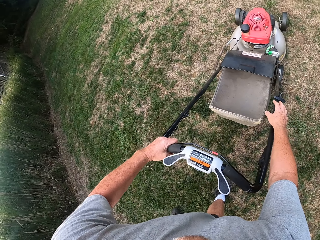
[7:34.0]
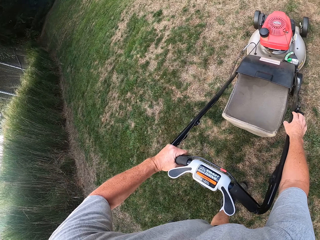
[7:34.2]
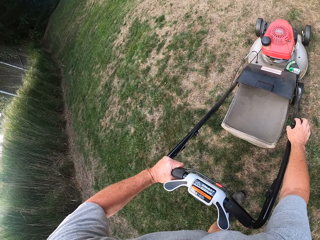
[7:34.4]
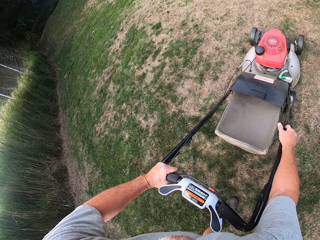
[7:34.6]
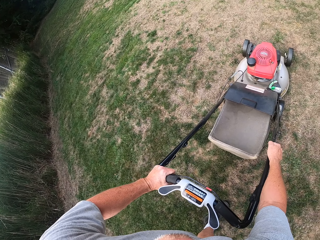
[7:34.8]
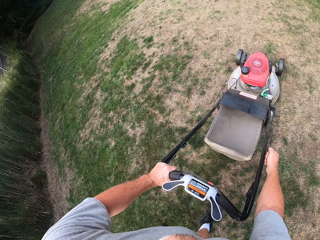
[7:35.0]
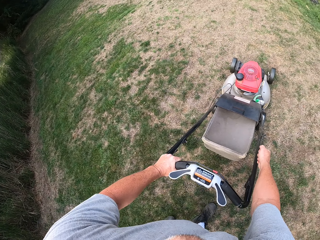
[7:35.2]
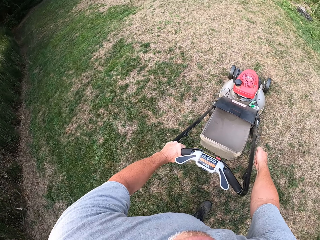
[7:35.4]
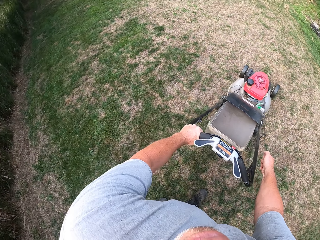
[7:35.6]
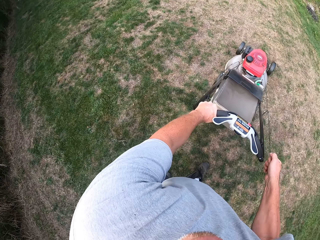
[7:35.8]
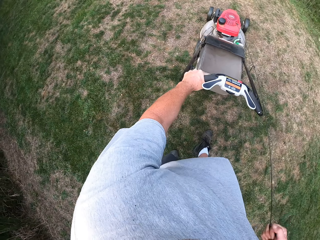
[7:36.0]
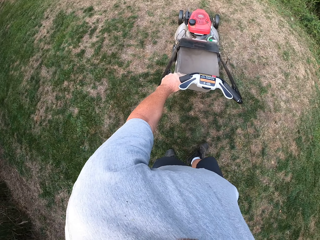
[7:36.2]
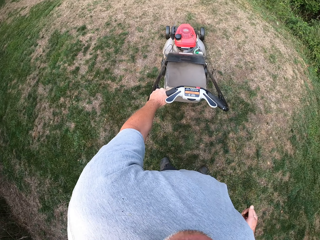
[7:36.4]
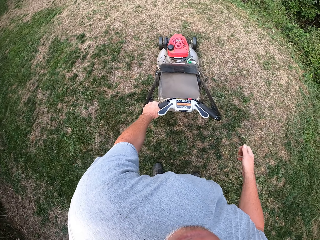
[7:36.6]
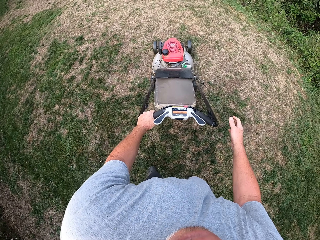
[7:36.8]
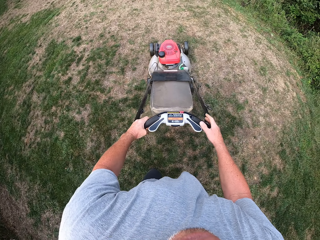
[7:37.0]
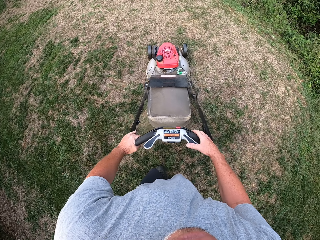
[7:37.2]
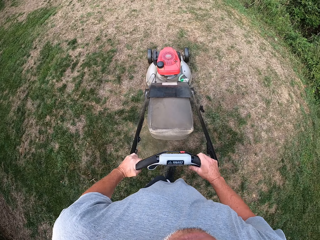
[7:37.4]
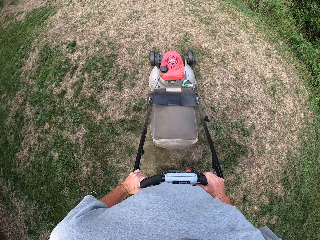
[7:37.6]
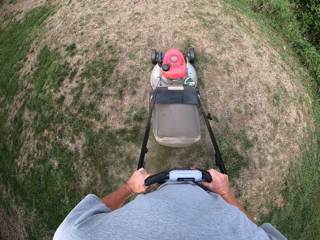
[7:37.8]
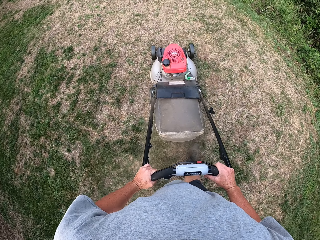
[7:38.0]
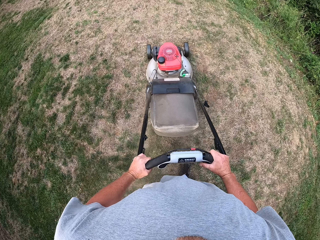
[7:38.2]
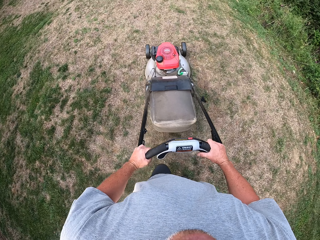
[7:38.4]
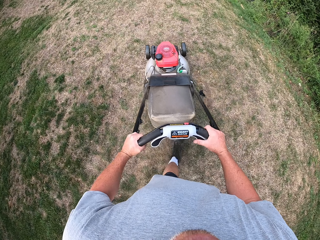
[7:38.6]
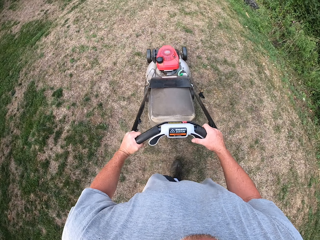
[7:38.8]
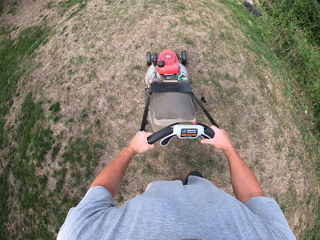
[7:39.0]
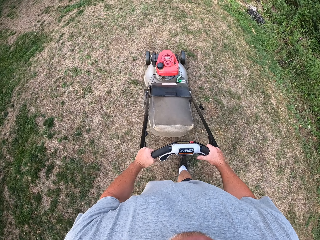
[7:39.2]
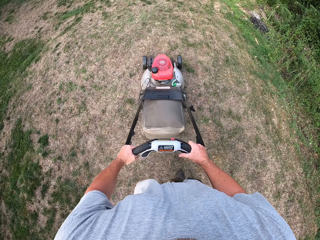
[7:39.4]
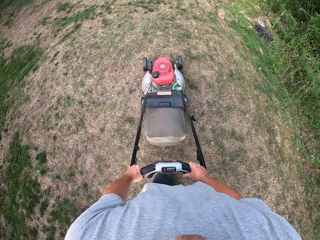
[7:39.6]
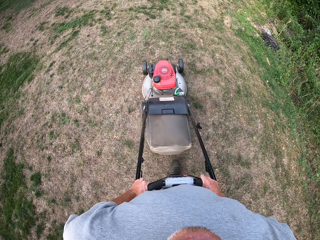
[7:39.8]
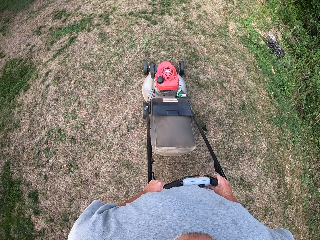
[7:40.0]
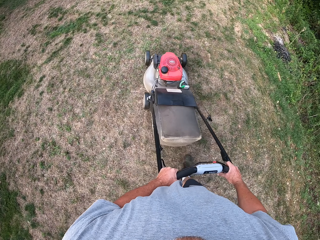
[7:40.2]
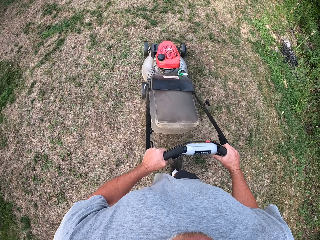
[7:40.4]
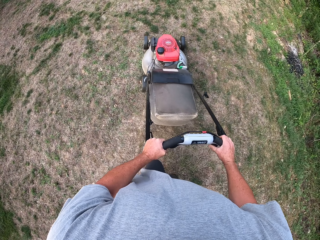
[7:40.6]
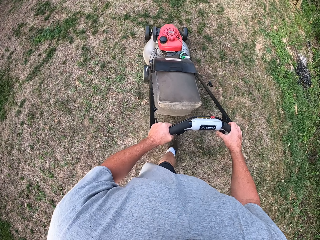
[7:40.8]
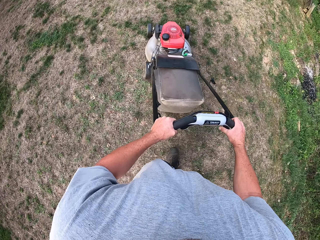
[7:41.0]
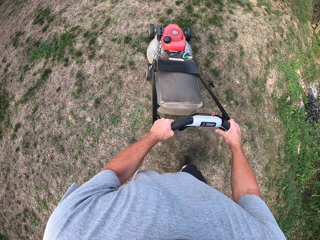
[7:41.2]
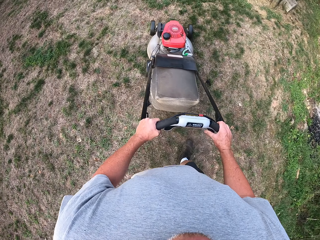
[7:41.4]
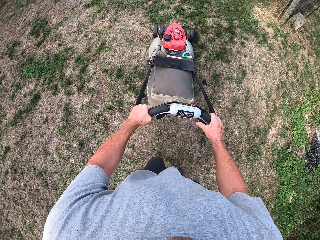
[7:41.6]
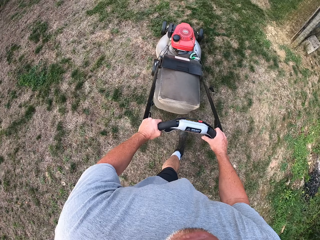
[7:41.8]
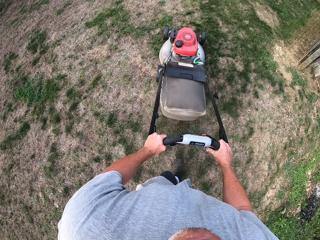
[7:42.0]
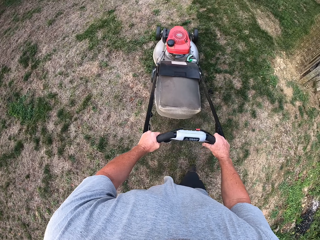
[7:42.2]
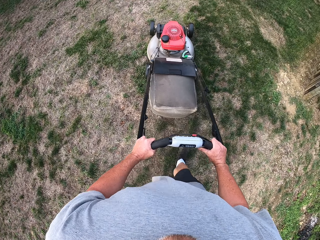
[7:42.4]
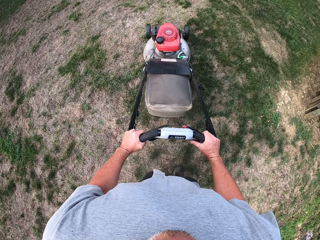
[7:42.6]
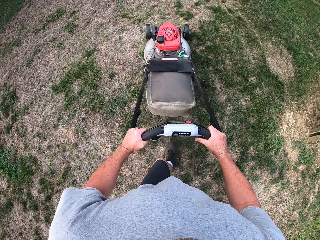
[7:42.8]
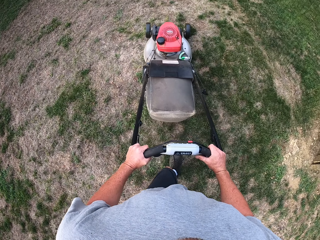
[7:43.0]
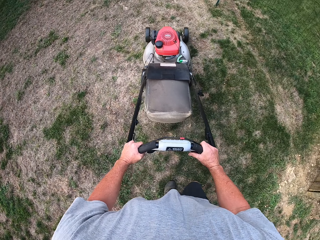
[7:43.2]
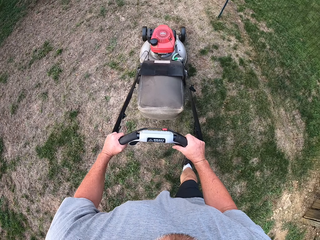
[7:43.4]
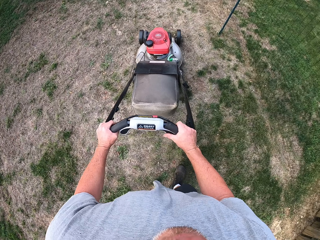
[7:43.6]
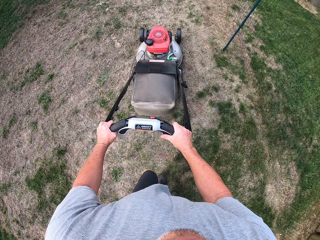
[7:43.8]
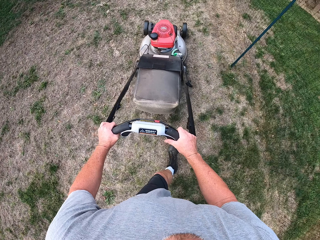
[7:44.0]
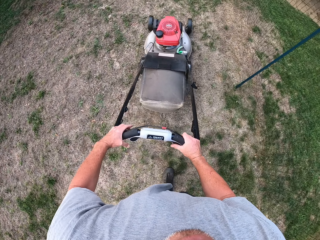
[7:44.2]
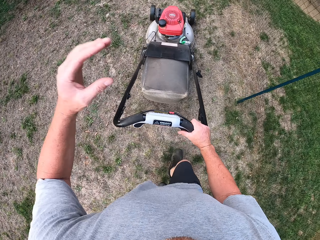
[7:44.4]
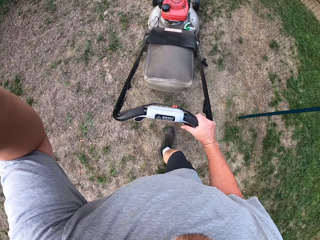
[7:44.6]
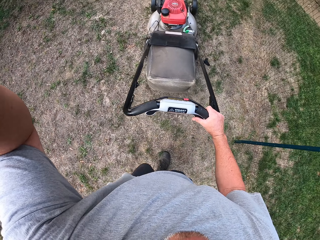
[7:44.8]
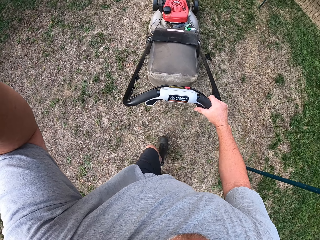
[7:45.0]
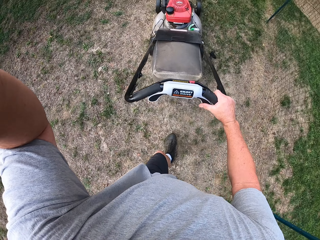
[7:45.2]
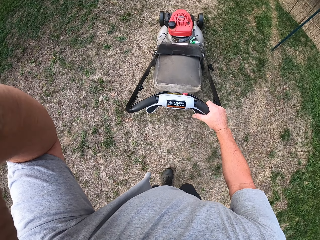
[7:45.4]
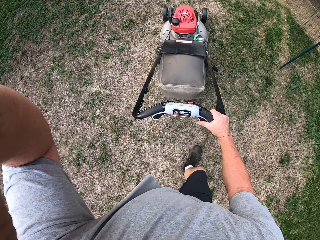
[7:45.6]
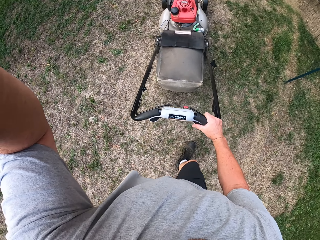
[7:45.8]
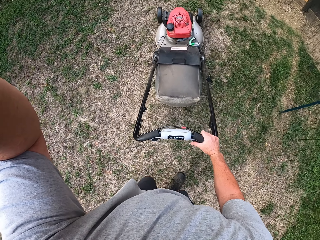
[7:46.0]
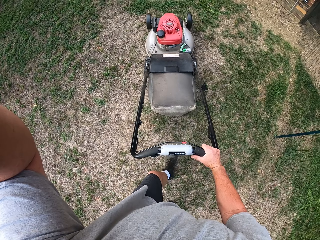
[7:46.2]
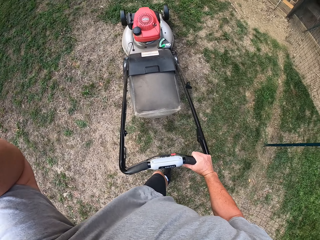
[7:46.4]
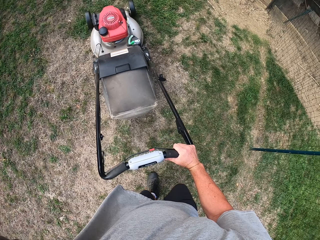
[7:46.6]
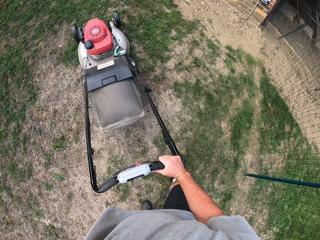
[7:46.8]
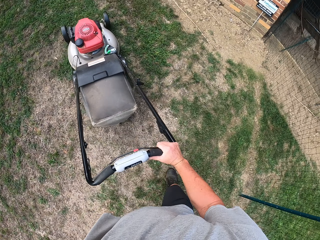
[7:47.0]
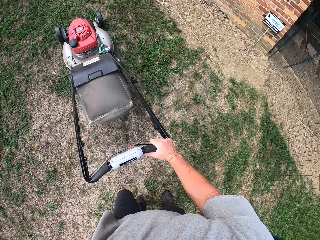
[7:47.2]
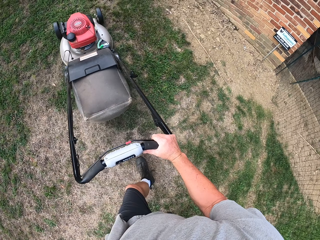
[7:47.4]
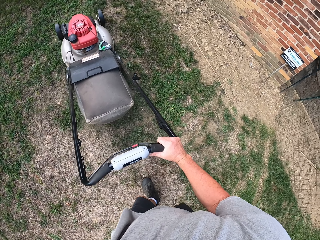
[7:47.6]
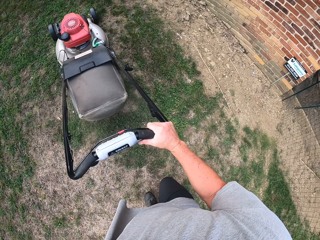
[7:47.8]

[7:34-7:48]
The camera wearer picks up the lawn mower. They pull the starter cord. They mow the lawn with the lawnmower. They fix the camera on the head.

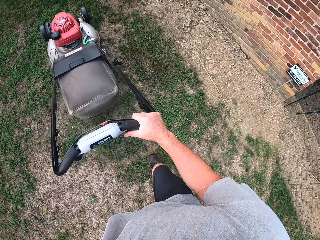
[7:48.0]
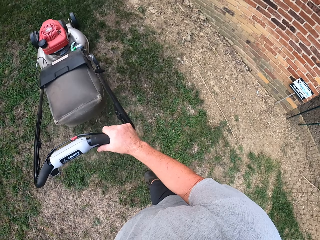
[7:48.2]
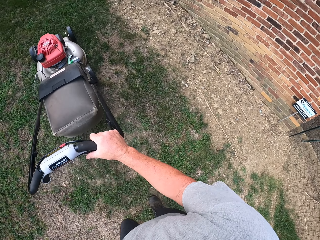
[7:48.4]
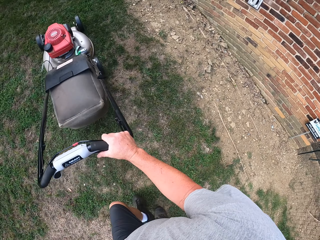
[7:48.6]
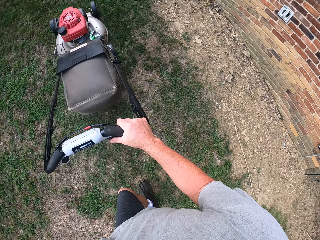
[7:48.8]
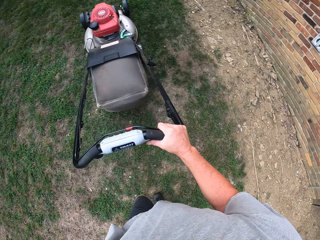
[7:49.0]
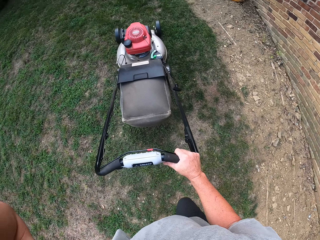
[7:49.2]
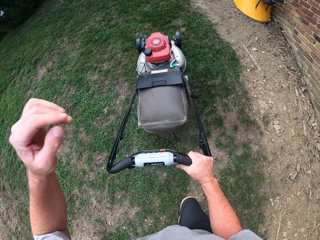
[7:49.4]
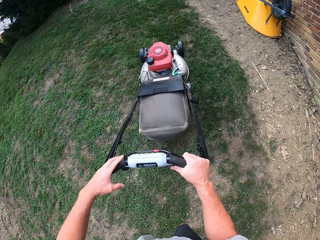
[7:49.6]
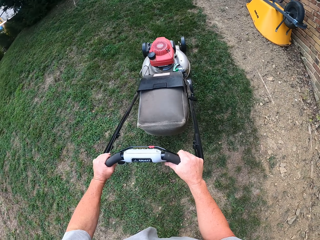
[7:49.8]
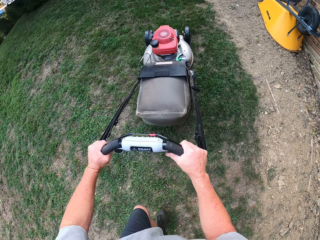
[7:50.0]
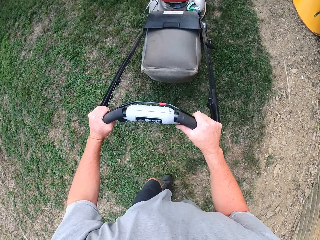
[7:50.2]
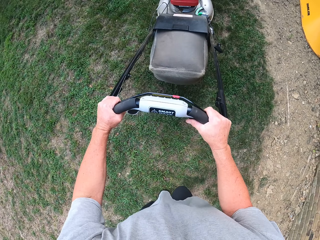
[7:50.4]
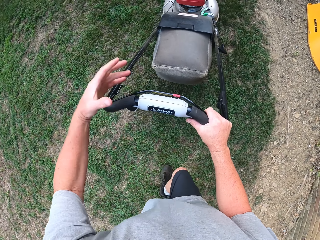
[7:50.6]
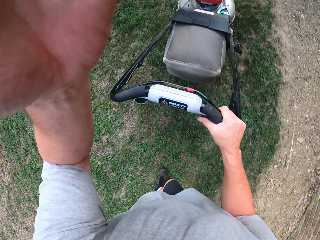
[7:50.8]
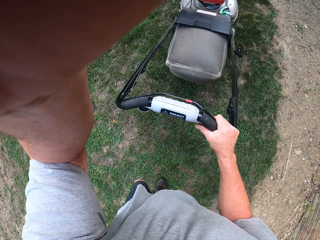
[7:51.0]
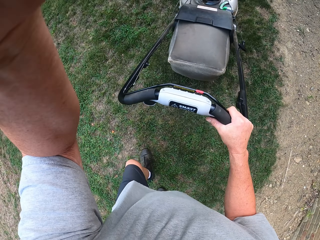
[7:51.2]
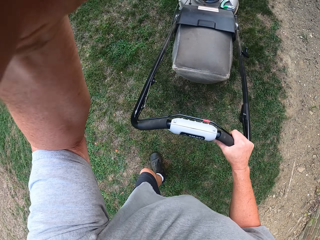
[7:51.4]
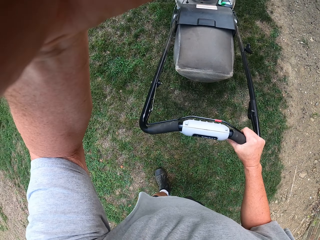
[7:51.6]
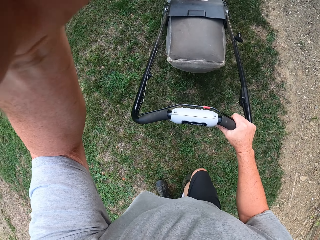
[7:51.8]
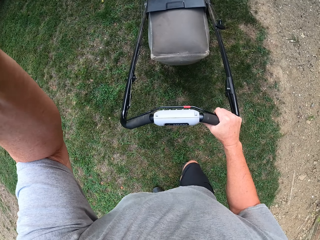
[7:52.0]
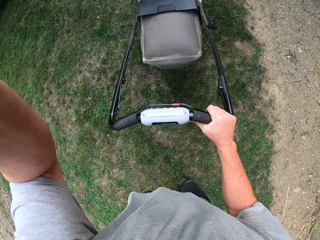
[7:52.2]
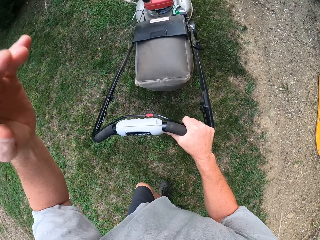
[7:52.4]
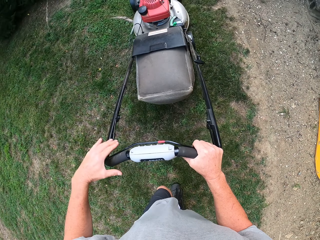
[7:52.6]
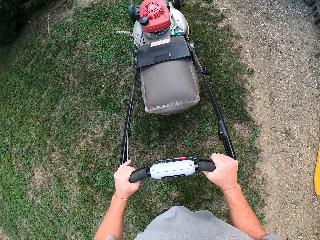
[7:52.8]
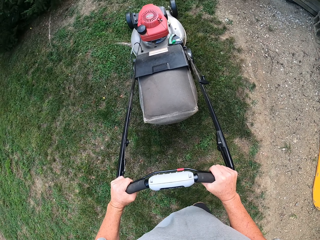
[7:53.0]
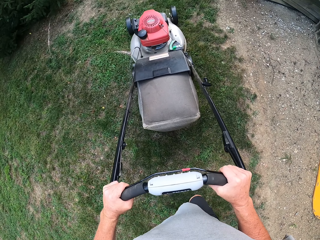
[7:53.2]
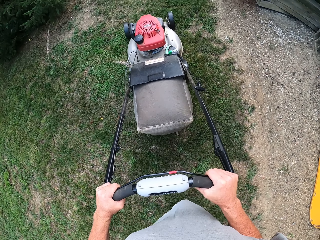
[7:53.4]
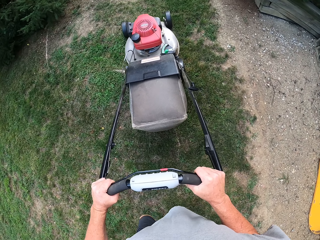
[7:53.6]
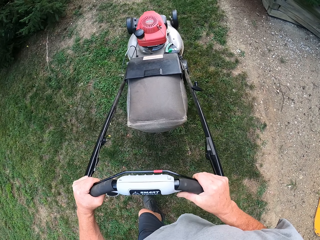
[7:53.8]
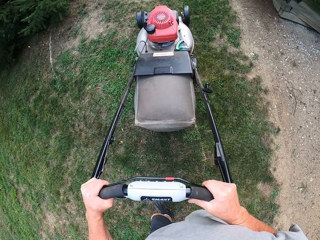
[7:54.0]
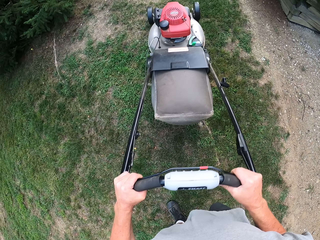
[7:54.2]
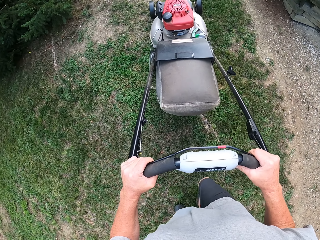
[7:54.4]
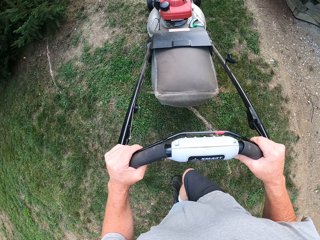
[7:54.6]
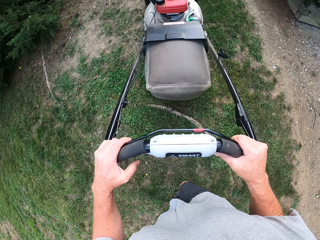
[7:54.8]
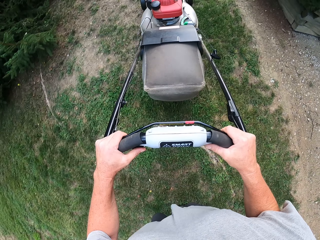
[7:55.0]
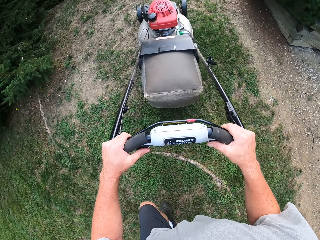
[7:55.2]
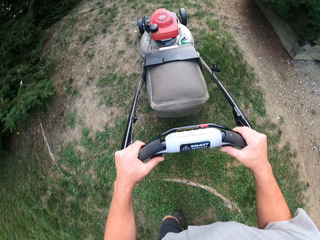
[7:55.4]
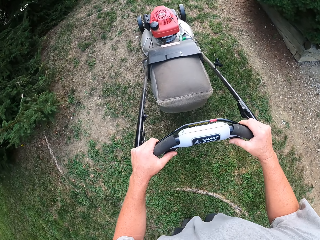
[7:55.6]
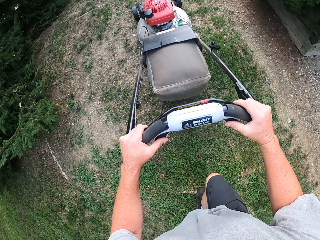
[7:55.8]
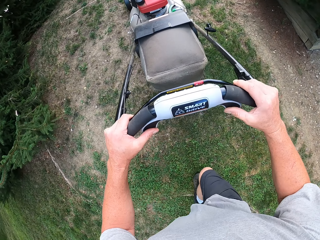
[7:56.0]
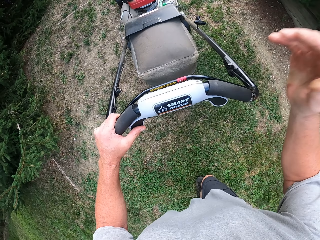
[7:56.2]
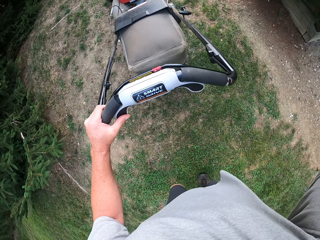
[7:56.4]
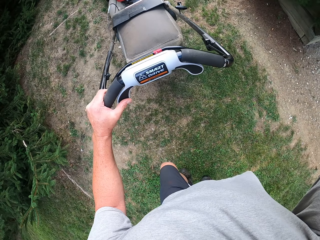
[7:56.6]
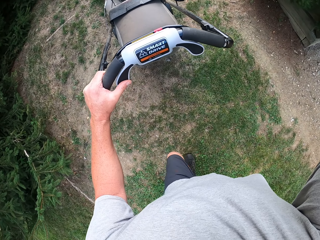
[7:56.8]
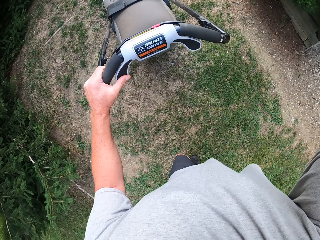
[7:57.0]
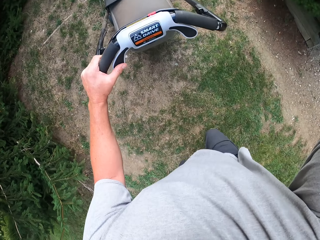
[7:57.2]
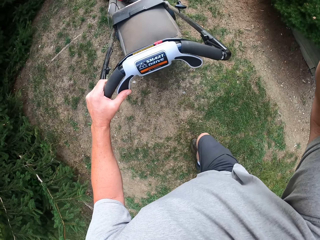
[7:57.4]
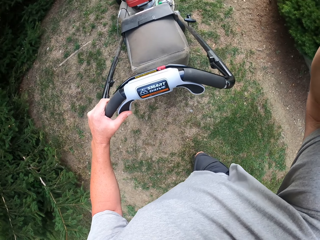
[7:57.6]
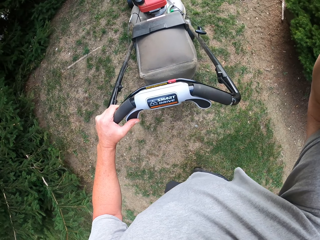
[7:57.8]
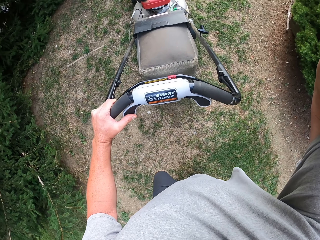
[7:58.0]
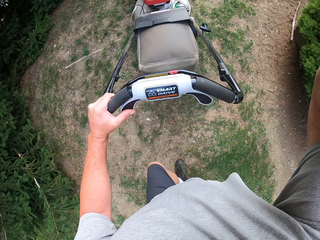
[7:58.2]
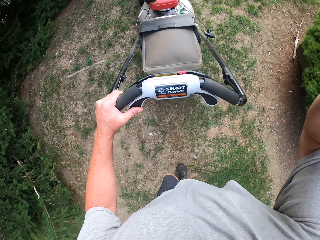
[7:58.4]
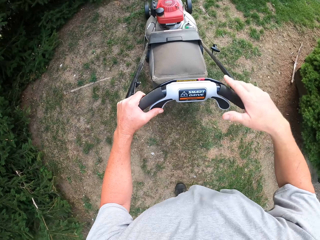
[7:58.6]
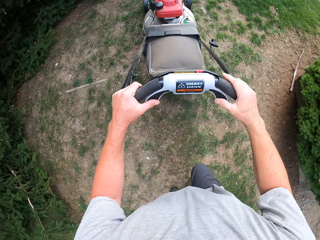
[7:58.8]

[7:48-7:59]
The camera wearer puts a hand on a lawnmower. They mow the lawn with the lawnmower. They fix the camera on the head. They mow the lawn with the lawnmower. They fix the camera on the head.
